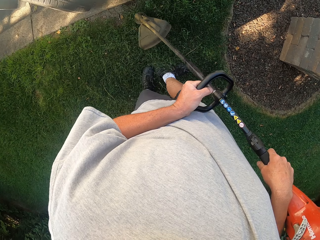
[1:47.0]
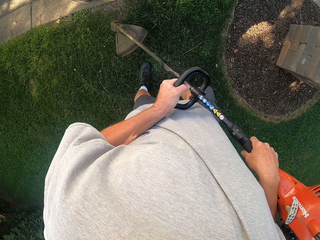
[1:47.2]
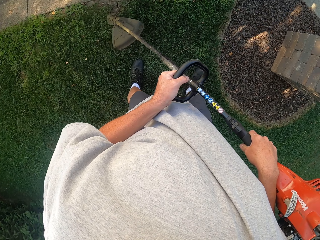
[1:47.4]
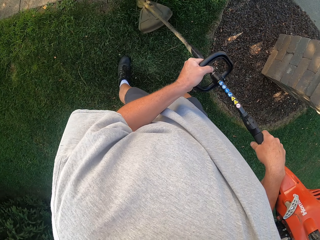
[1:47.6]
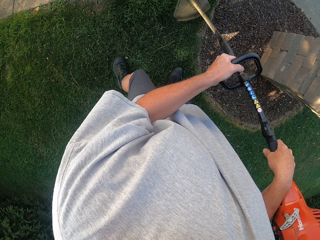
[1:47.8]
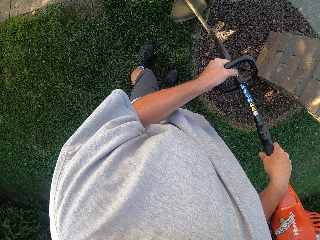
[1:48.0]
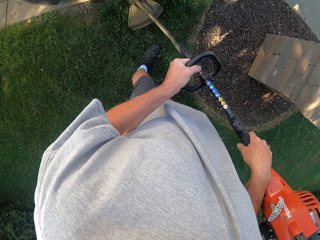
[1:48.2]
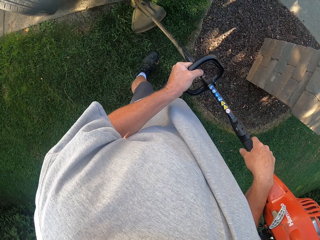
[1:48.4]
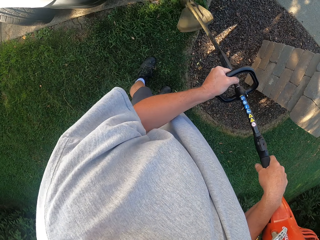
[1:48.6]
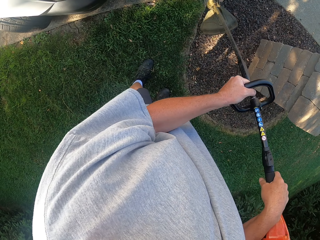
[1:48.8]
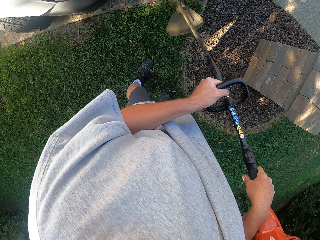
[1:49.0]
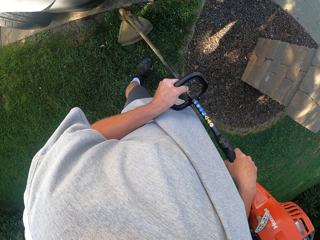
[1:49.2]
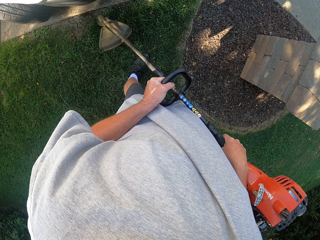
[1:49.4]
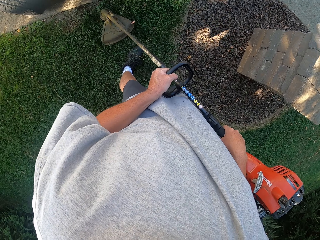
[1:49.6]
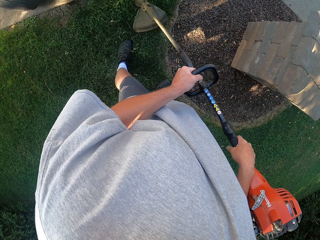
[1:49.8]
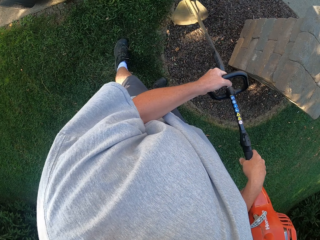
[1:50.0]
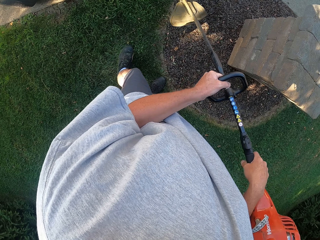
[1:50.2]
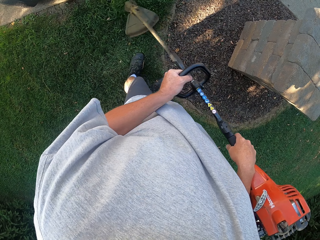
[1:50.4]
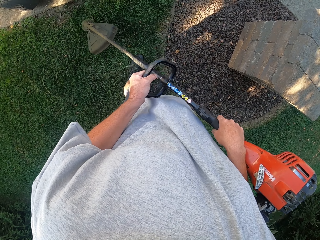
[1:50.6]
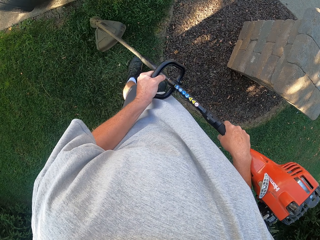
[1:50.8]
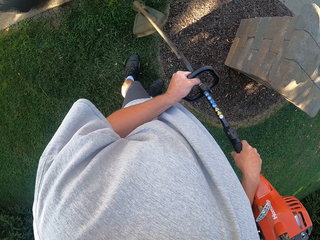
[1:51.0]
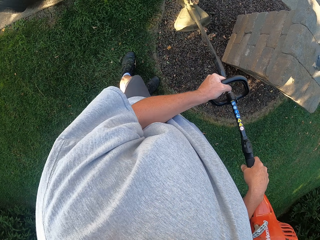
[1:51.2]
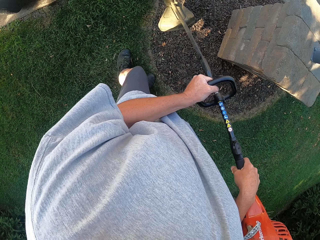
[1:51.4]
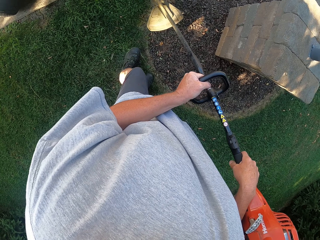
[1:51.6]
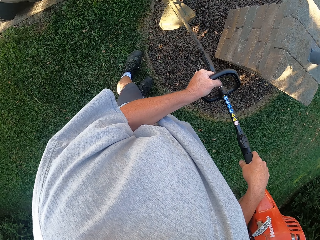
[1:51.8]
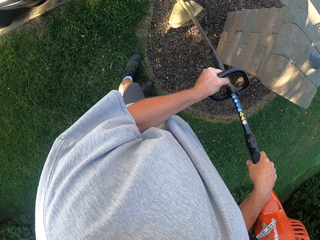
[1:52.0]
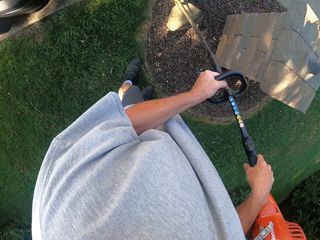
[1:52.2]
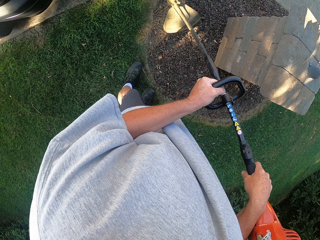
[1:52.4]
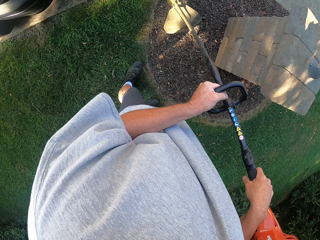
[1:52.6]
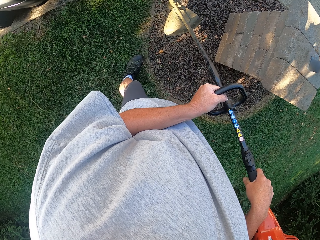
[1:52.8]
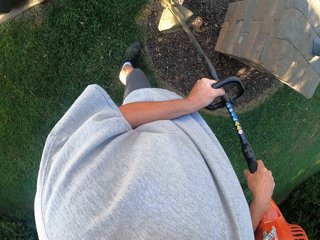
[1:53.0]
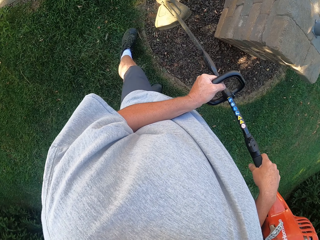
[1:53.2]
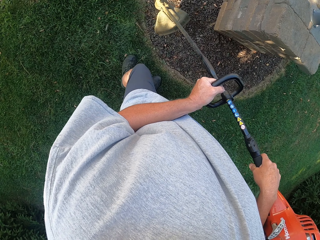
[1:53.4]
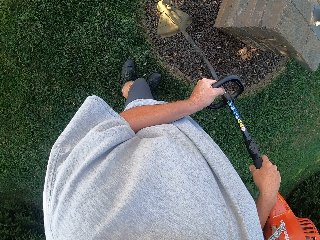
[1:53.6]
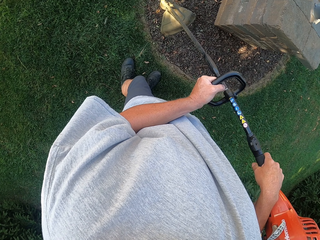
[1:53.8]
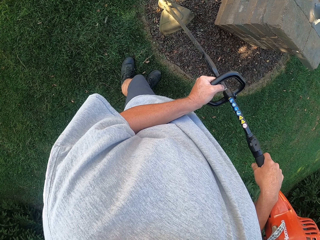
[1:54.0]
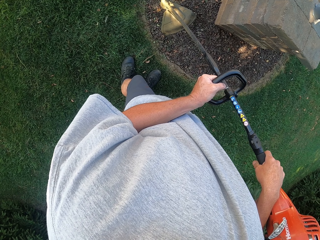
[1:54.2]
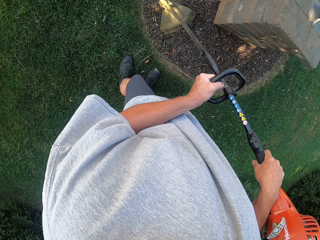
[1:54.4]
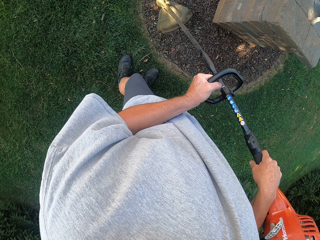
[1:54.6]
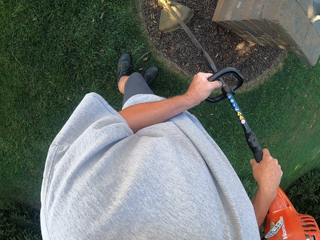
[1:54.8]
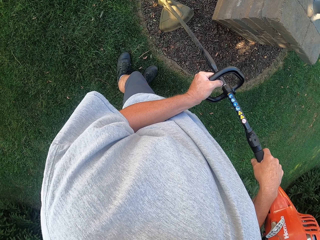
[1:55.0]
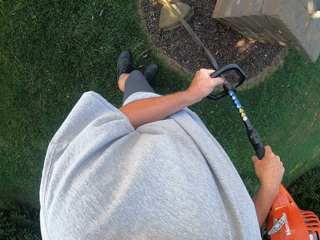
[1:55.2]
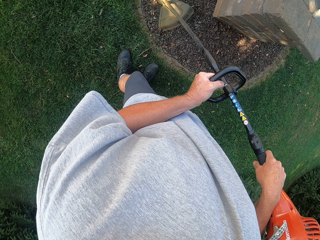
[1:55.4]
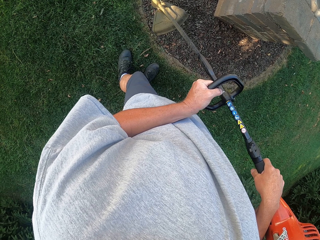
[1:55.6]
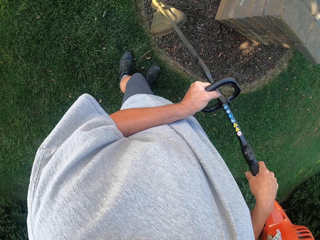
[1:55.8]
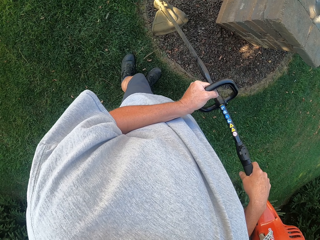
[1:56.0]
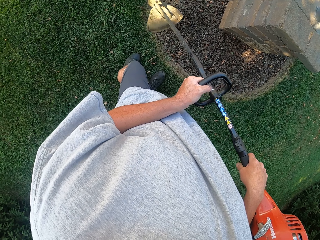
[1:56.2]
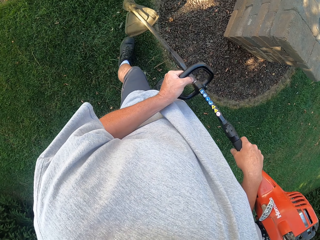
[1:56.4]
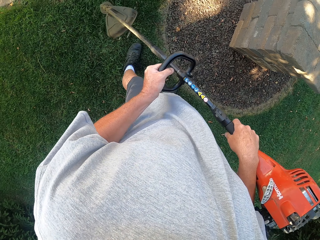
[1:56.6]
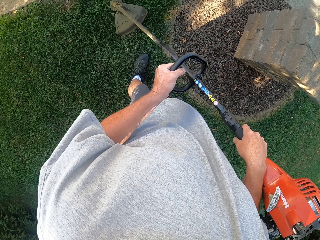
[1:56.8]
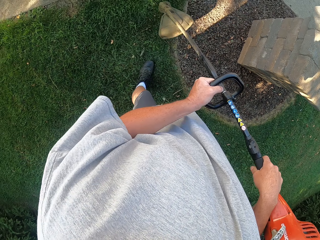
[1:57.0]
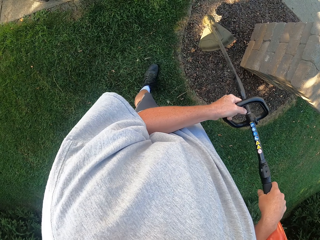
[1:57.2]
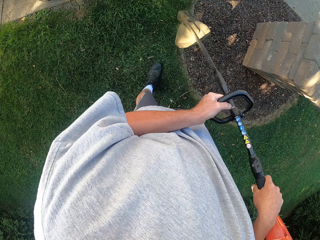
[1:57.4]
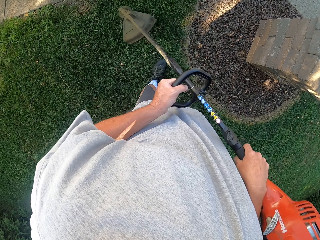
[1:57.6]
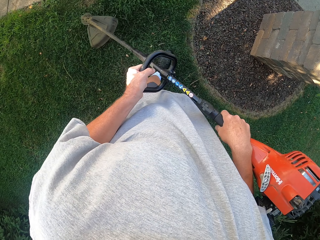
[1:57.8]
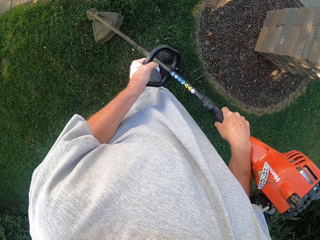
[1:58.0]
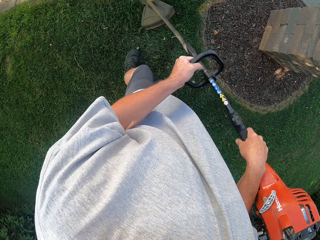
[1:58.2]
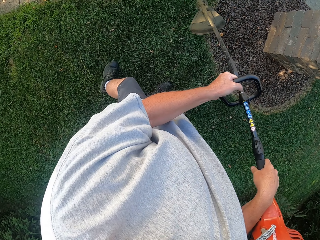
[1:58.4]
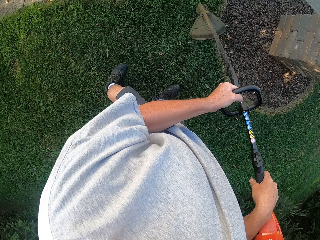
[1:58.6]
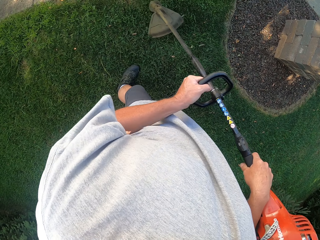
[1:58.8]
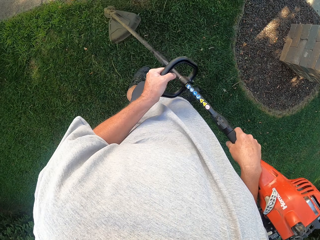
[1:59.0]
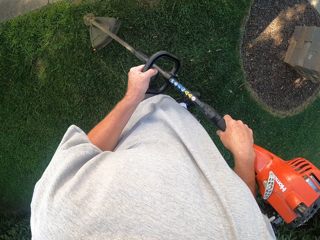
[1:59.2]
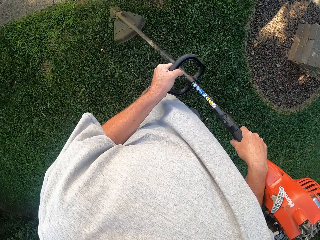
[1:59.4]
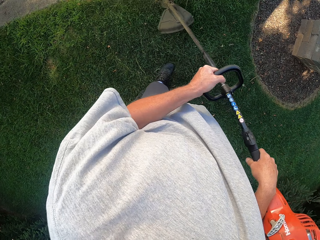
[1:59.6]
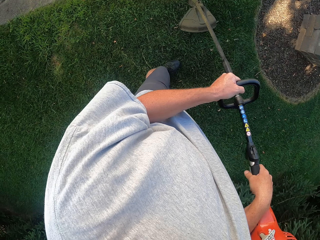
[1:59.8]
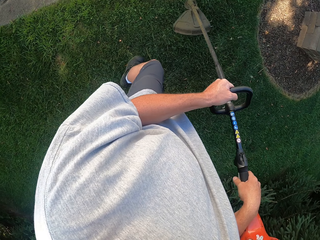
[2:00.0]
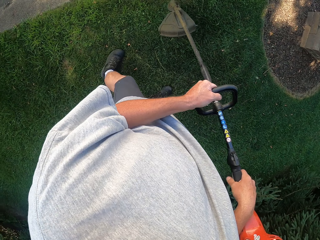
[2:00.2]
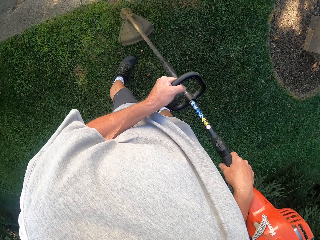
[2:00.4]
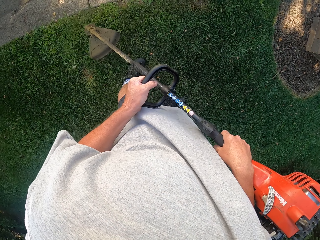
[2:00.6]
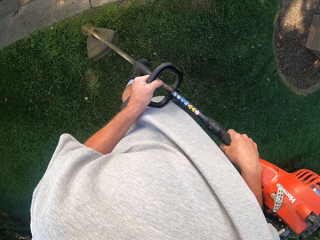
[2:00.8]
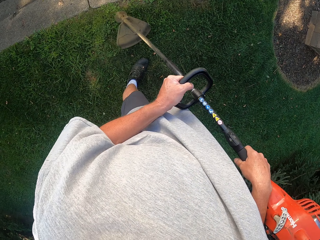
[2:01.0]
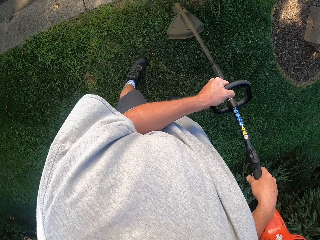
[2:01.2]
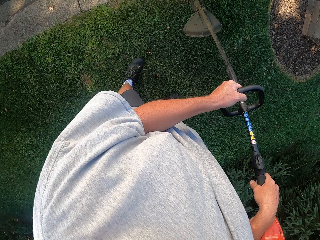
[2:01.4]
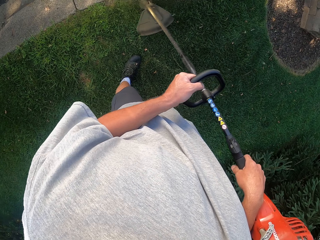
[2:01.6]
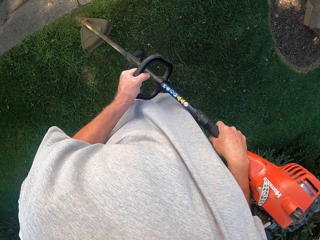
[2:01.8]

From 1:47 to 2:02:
The camera wearer trims the grass as he walks. They do so repeatedly.

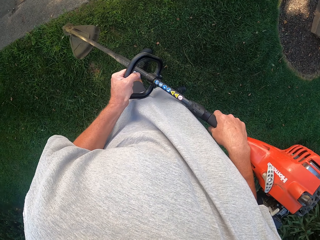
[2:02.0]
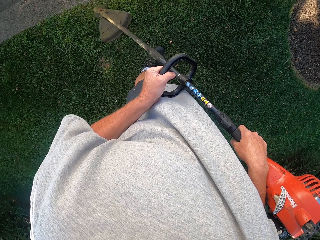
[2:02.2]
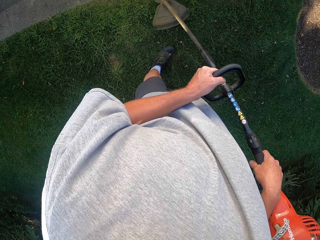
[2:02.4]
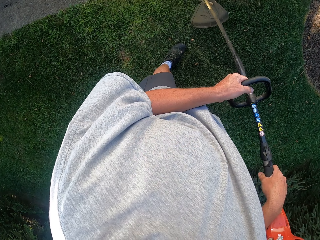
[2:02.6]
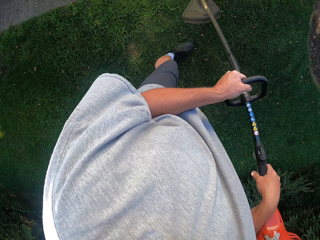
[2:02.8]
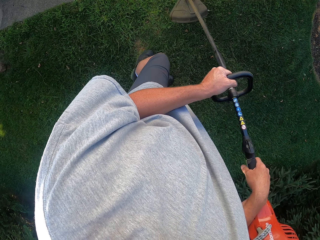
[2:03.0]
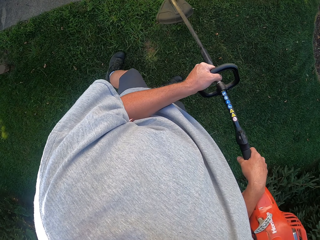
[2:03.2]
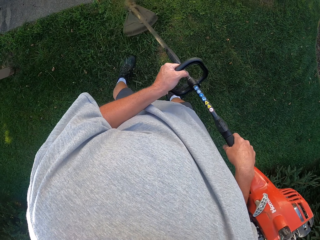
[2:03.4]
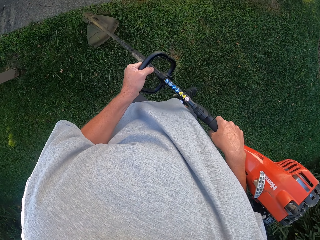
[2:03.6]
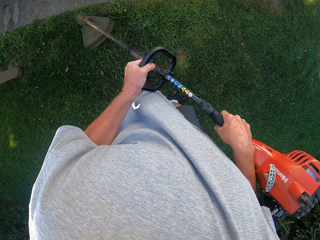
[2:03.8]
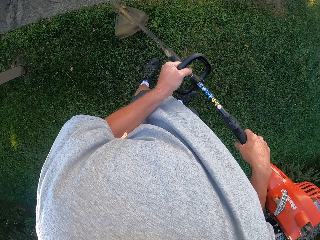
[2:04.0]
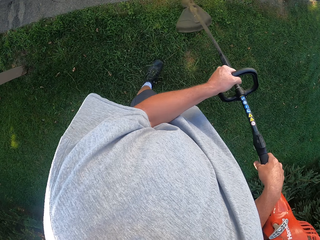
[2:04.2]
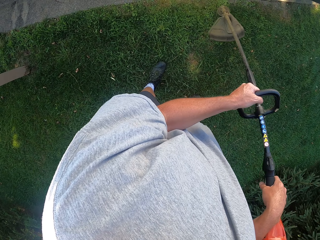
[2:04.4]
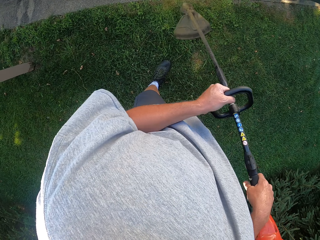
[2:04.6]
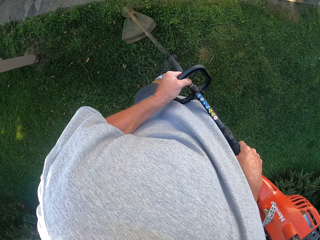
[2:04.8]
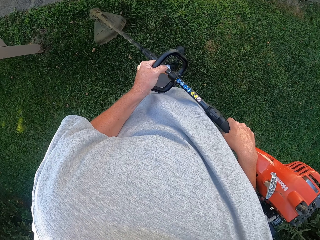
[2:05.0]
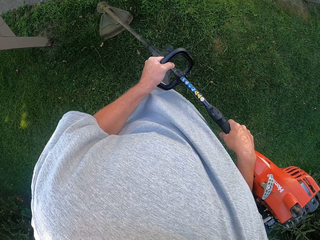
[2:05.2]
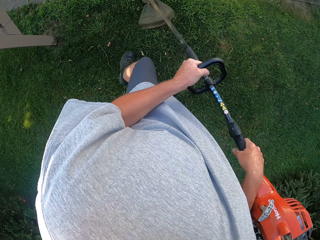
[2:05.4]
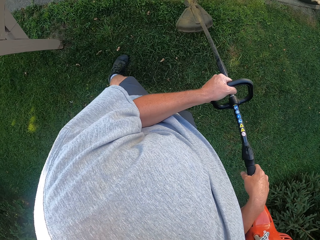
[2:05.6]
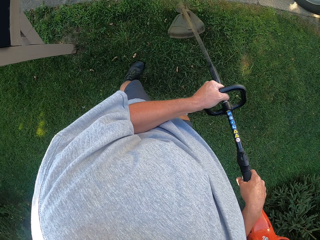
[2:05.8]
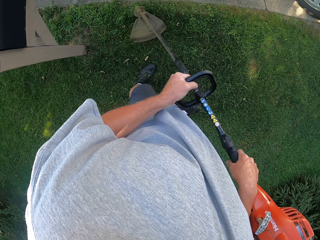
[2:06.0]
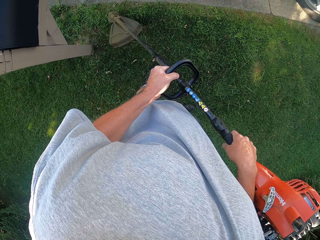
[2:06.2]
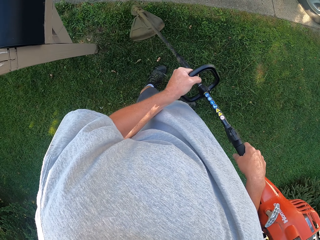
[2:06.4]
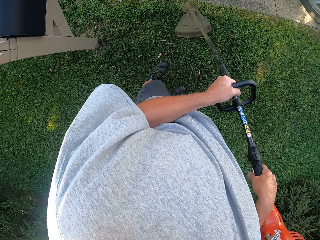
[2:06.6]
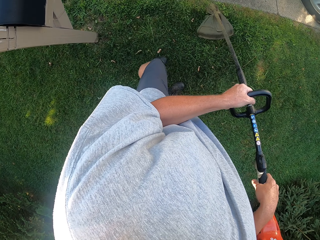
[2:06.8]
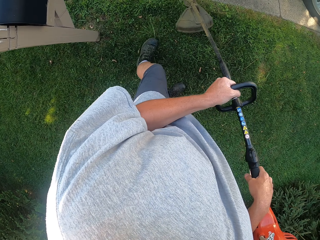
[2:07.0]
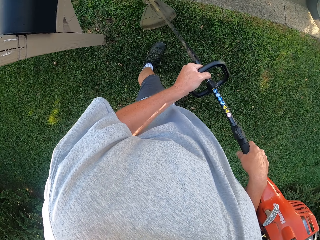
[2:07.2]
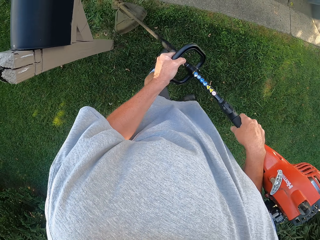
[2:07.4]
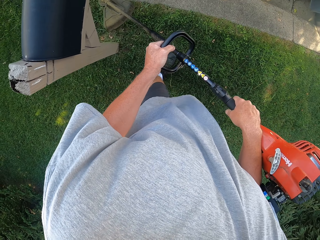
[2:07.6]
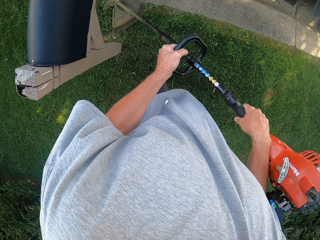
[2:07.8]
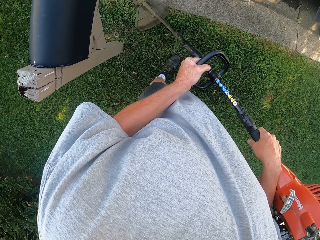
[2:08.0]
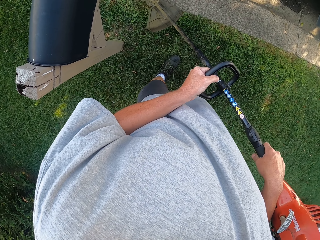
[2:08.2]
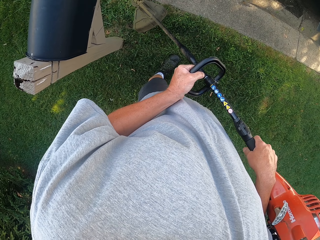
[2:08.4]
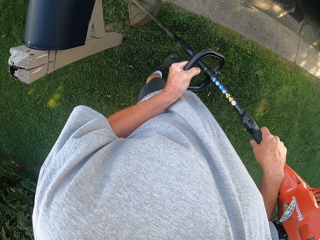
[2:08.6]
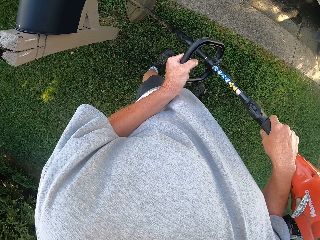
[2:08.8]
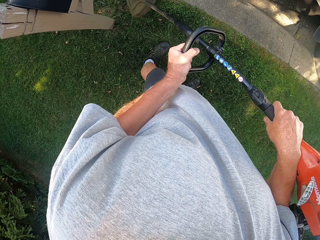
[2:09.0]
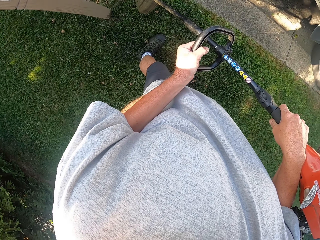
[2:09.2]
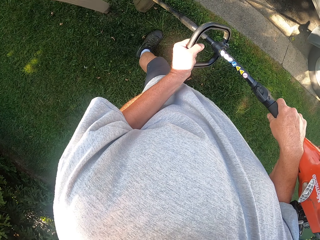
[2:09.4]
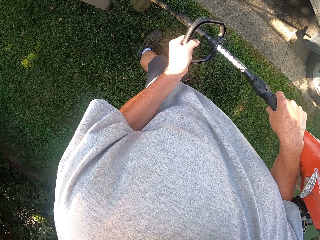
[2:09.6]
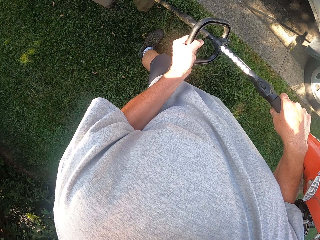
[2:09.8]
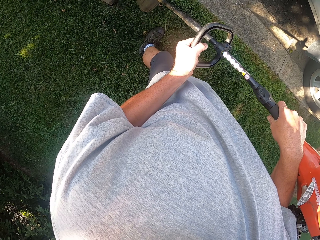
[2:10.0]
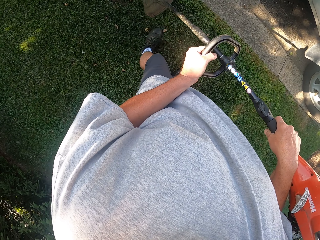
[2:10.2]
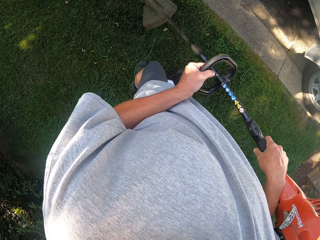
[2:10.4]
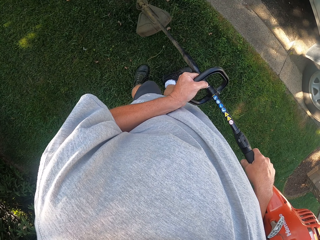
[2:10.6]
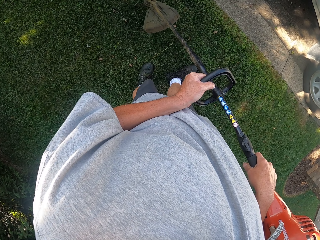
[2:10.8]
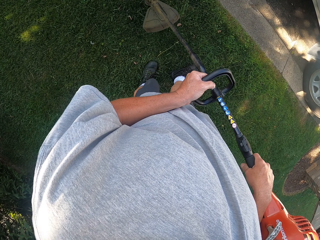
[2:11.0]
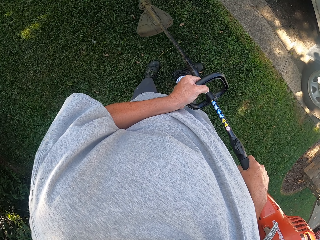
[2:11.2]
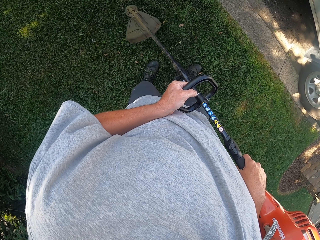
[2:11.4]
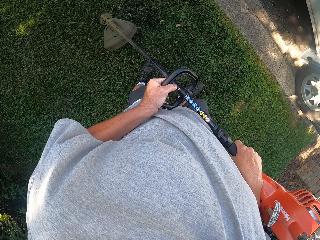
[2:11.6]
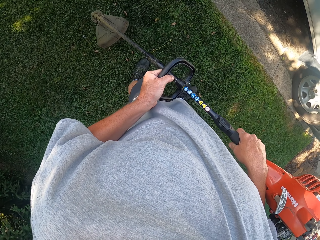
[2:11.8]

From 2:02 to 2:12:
The camera wearer trims the grass as he walks. They do so repeatedly.
